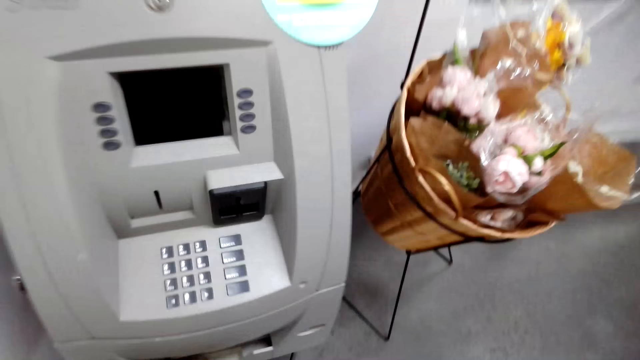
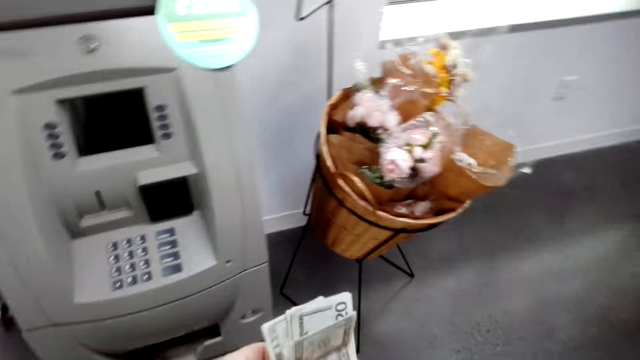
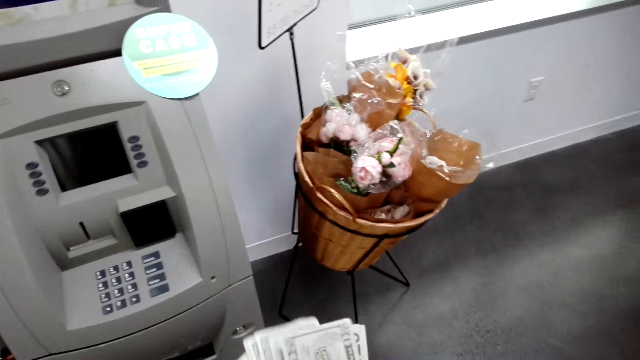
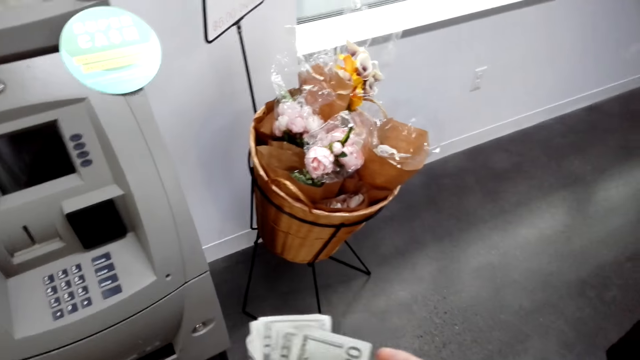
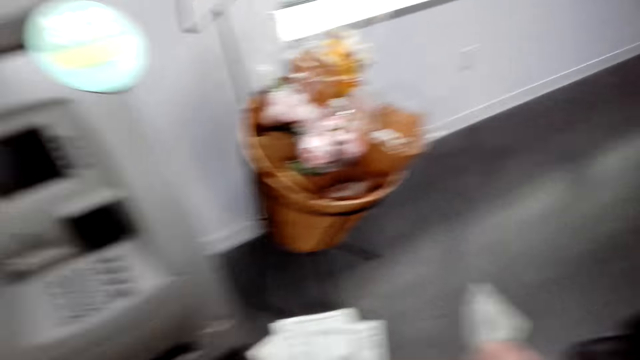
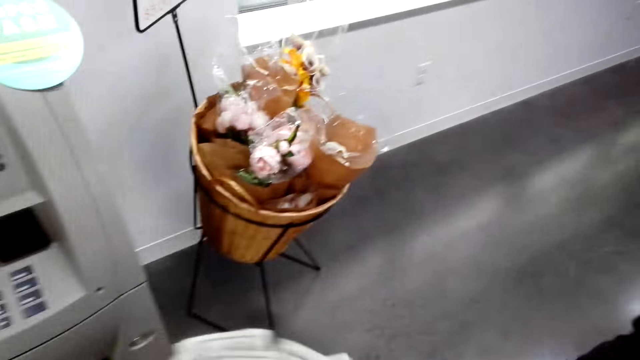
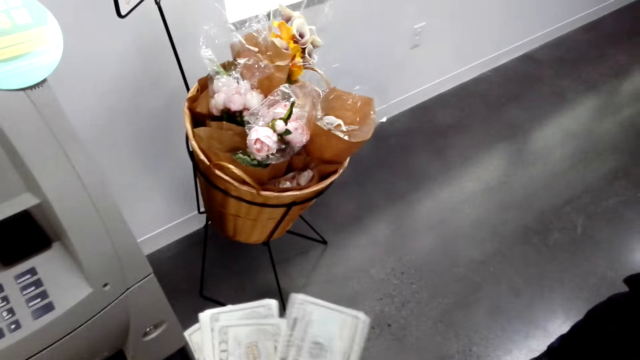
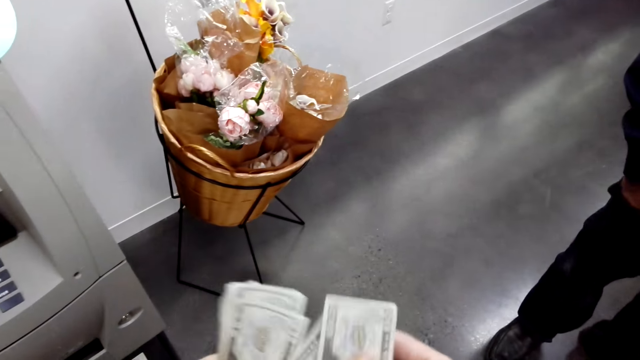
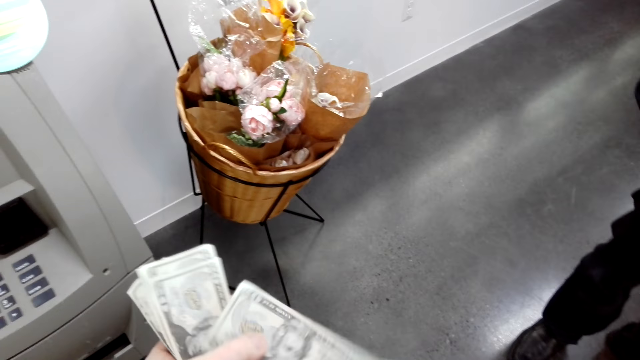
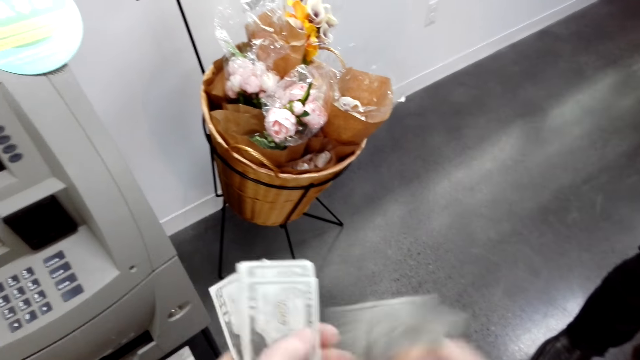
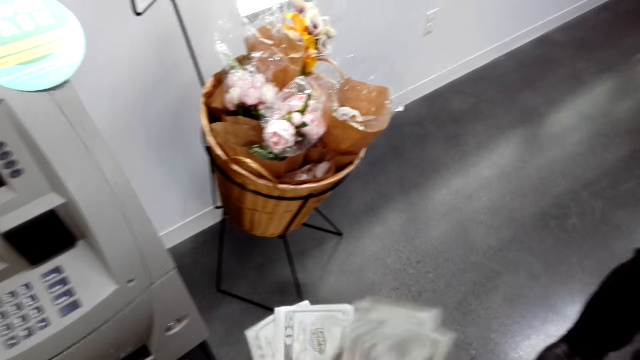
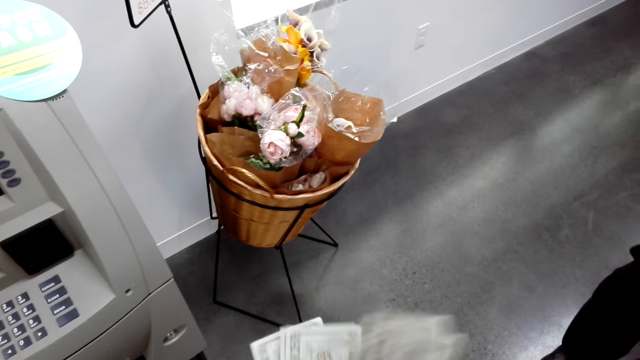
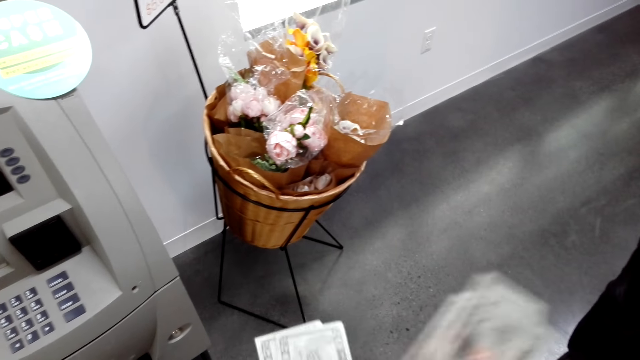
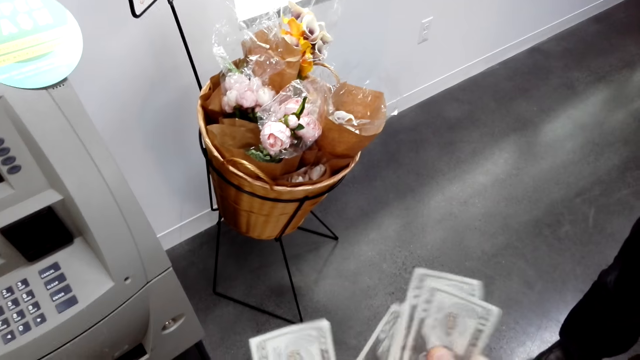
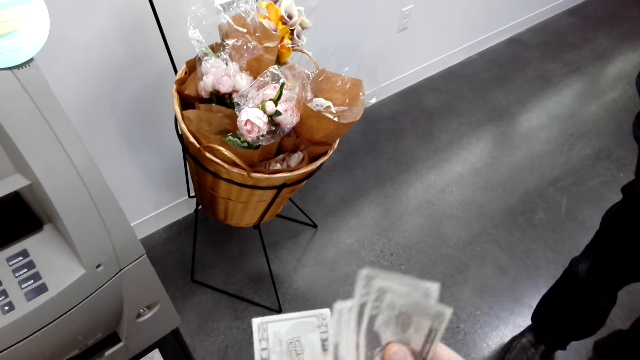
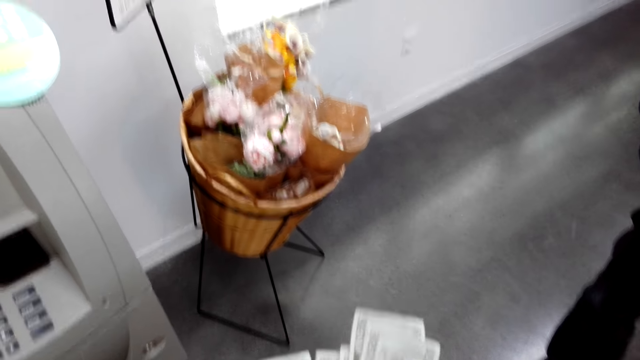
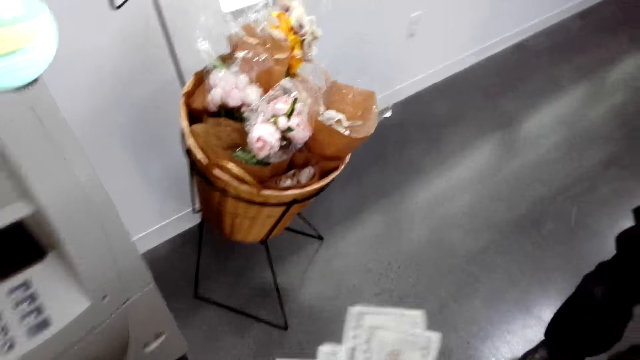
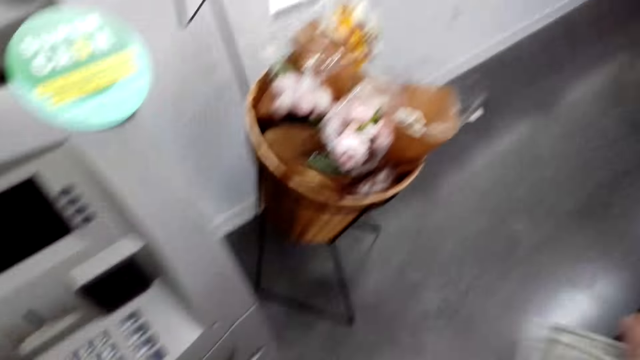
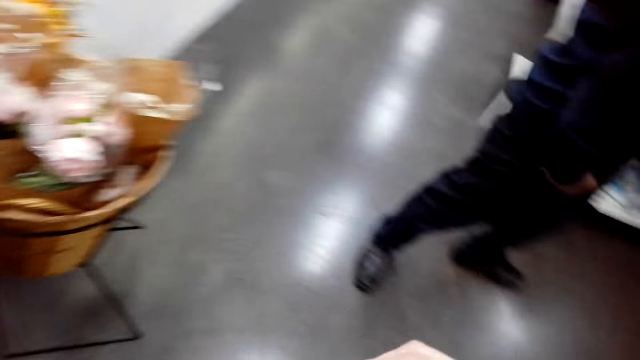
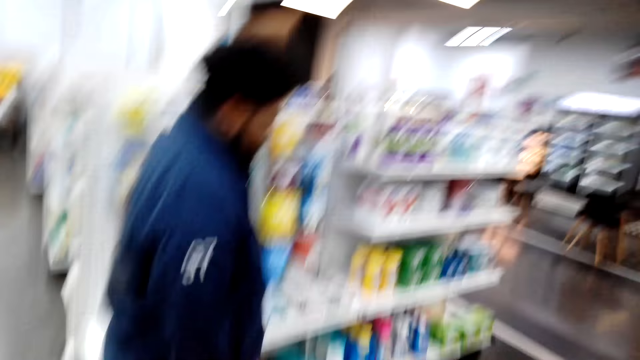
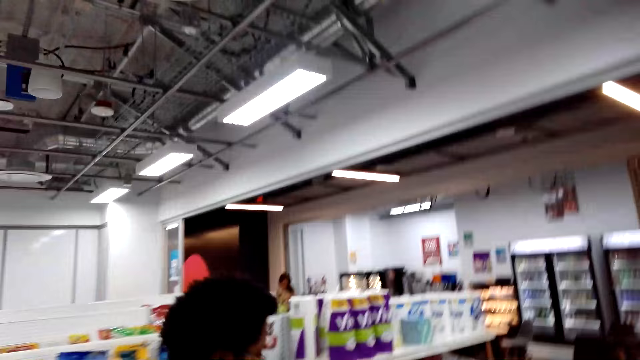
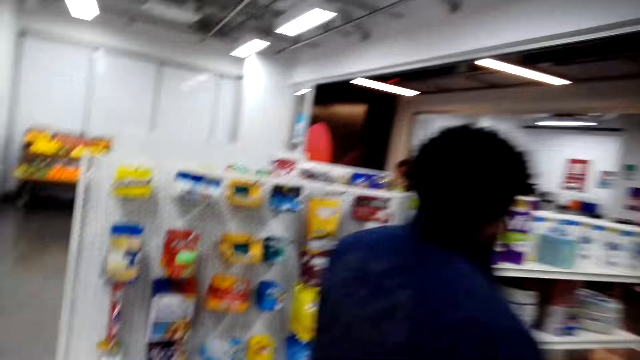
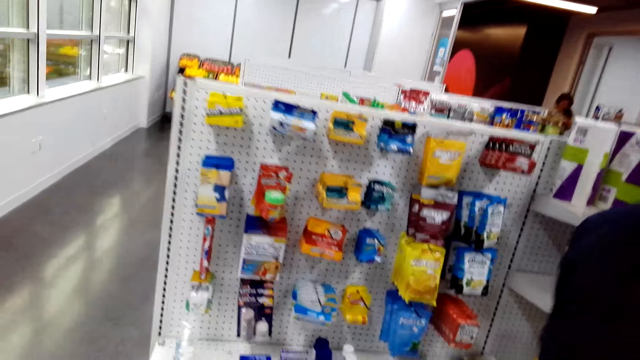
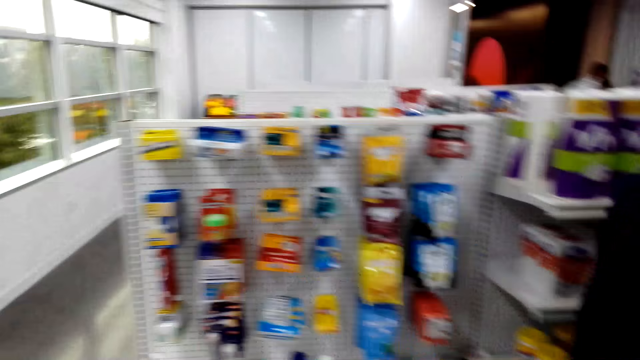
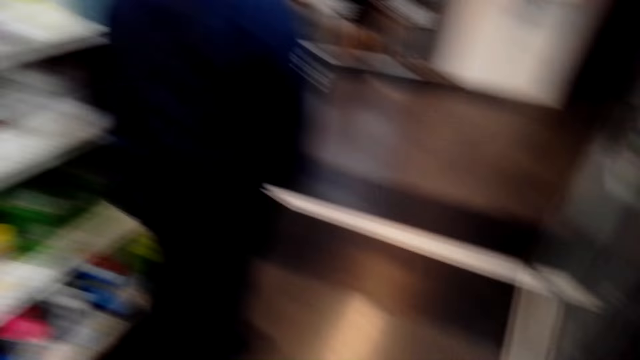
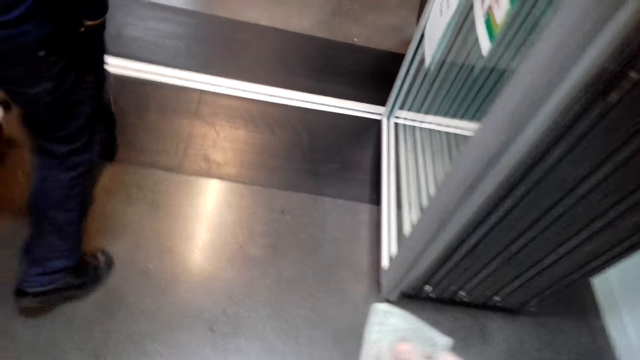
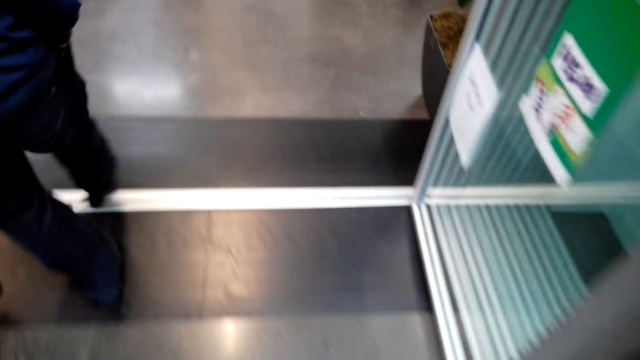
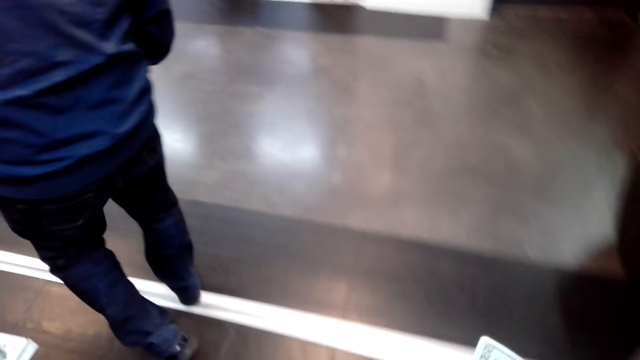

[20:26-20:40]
The camera wearer looks at the money. They count the money. They look at a man, walk, and talk to the man. The man walks around the shelves.

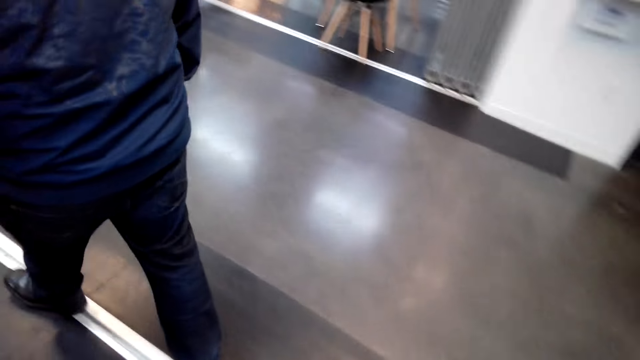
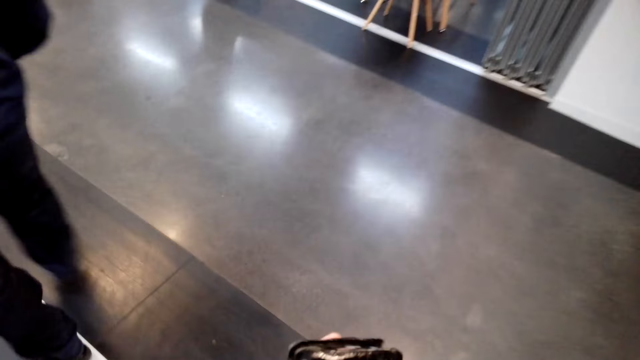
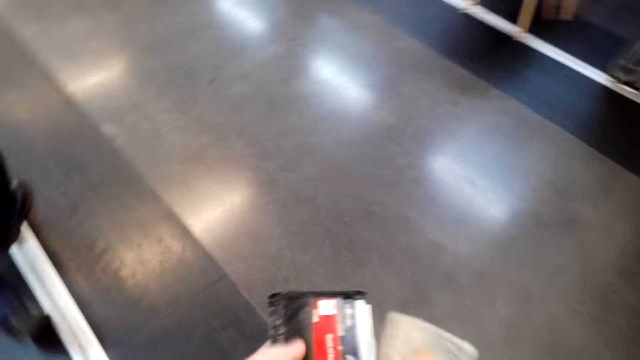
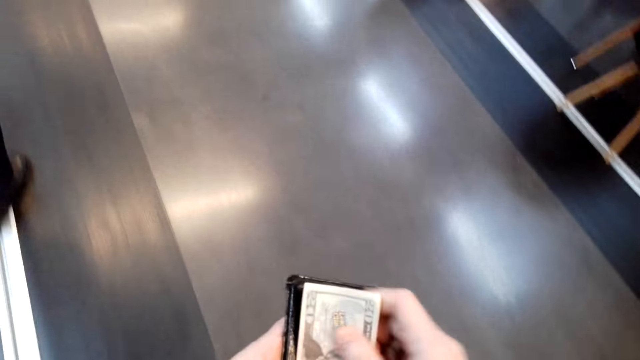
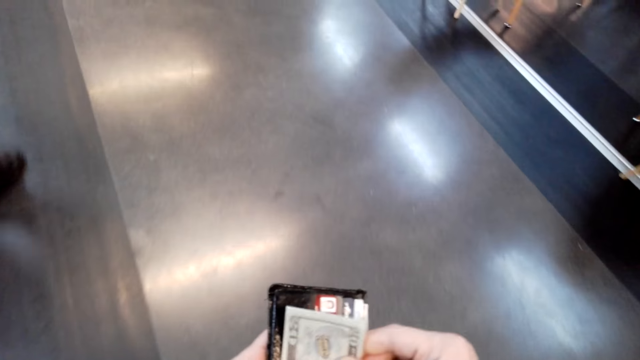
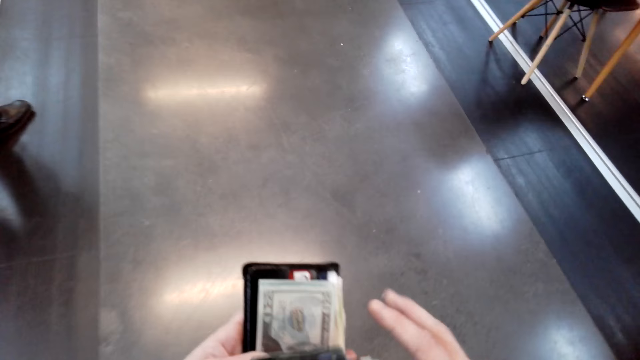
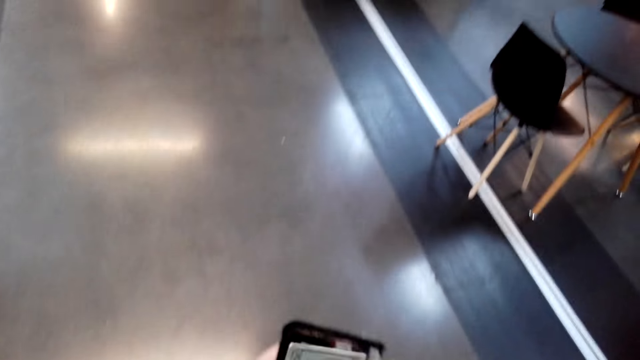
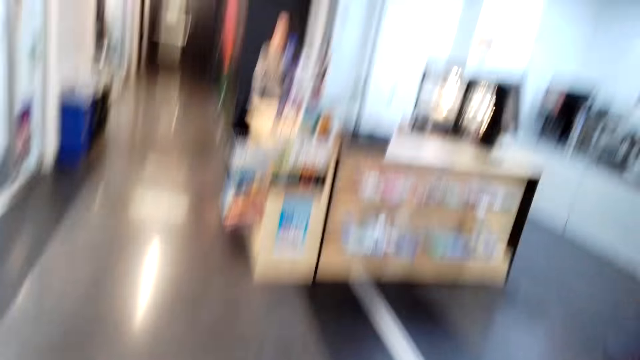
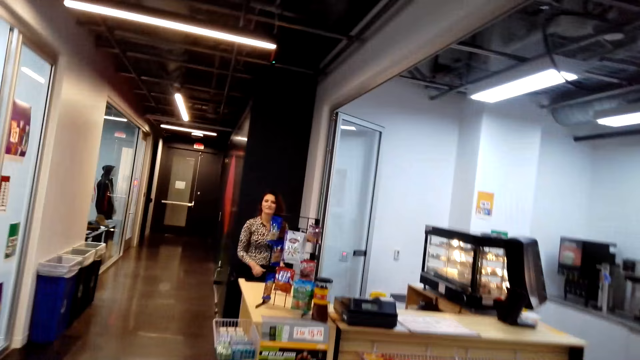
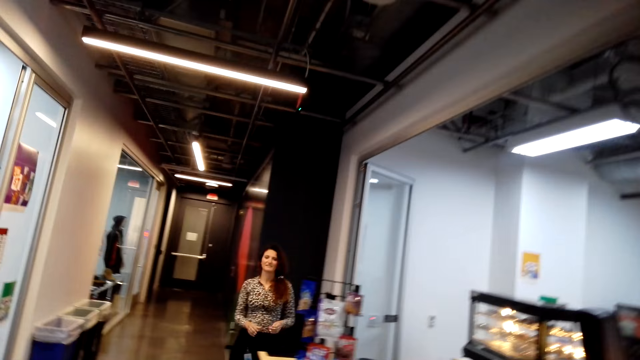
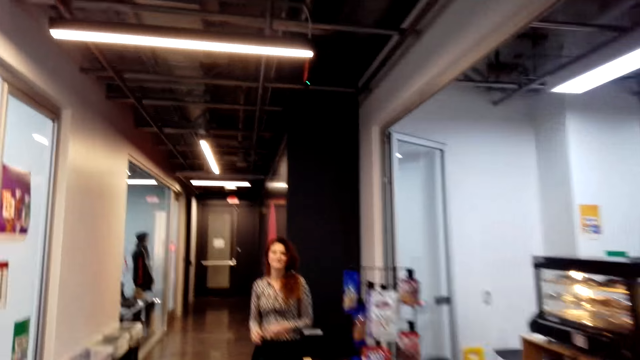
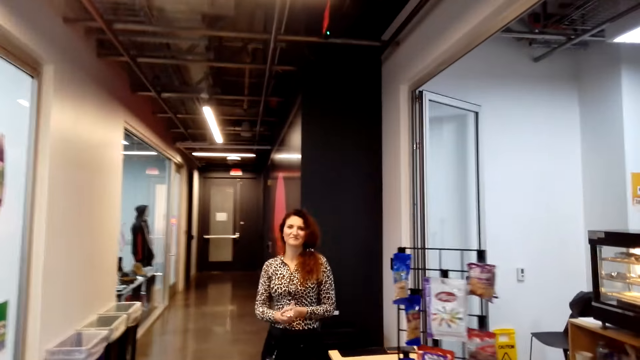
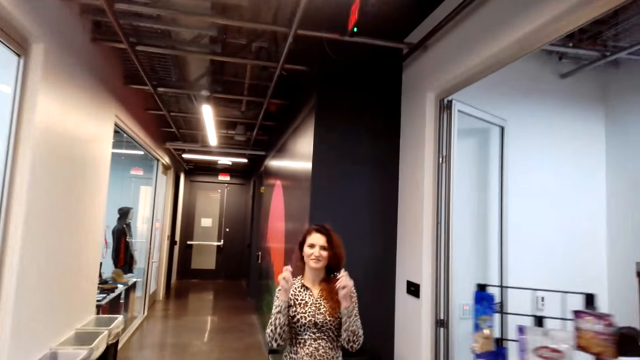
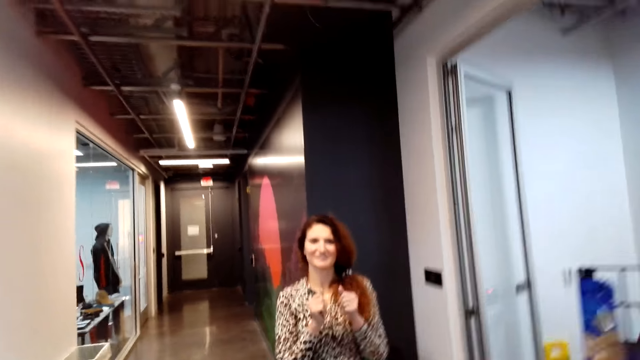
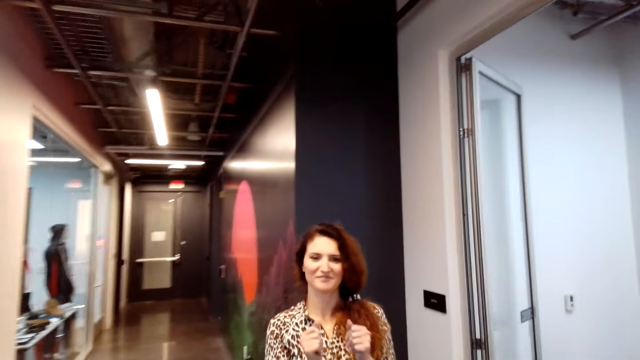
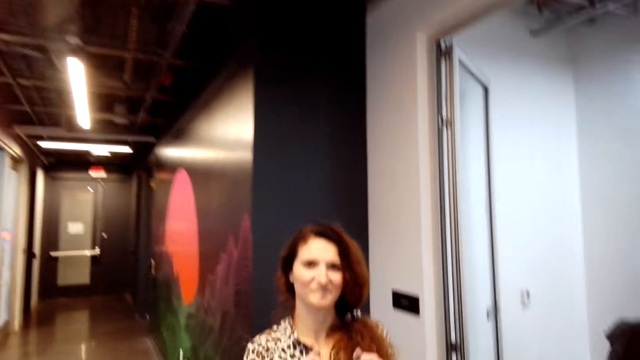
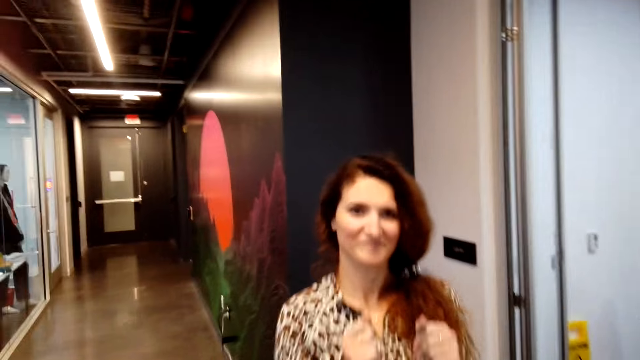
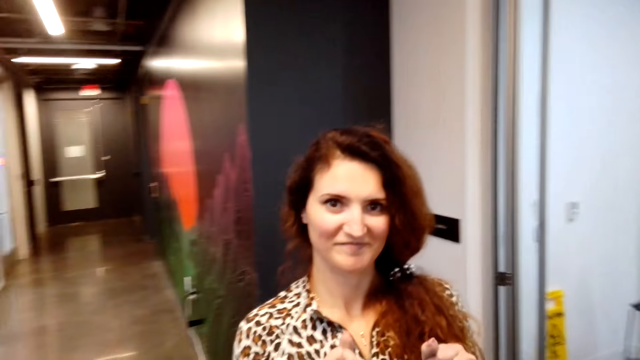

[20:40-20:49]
The camera wearer holds the money. They look at the money. They walk. They converse with a man.
